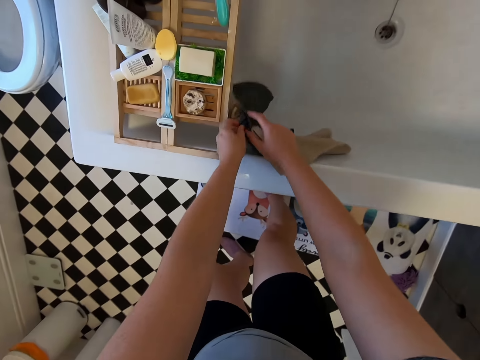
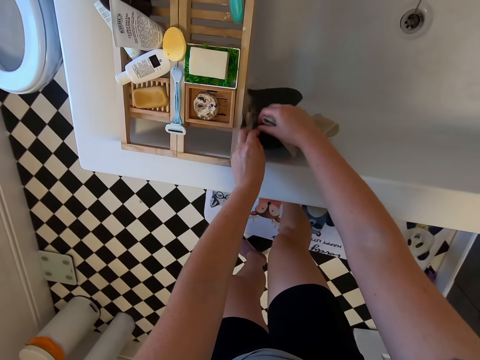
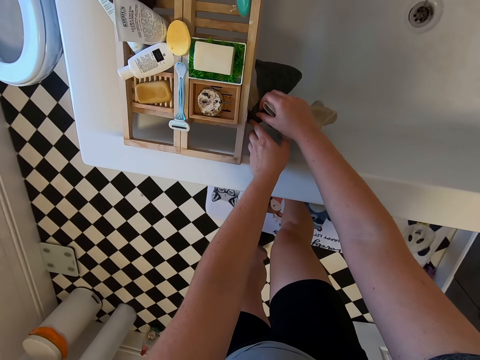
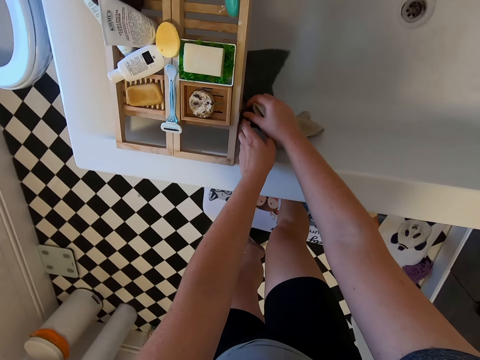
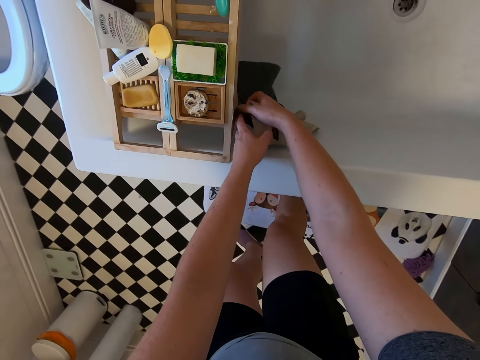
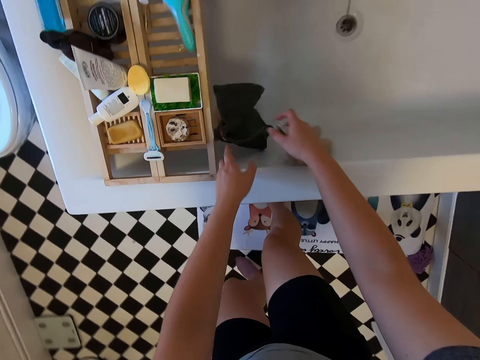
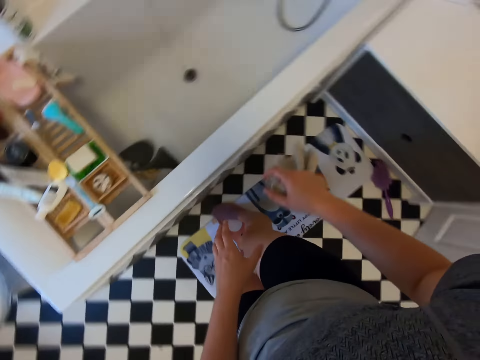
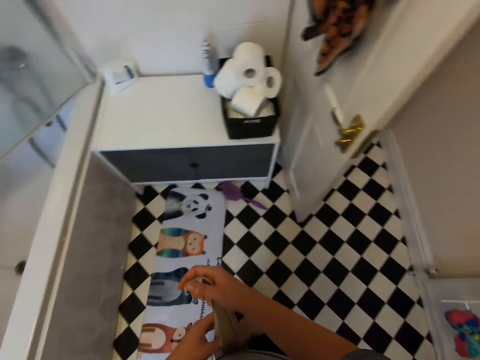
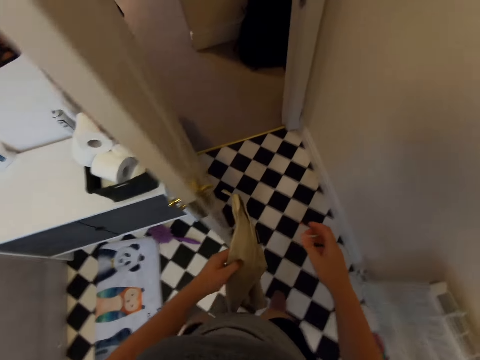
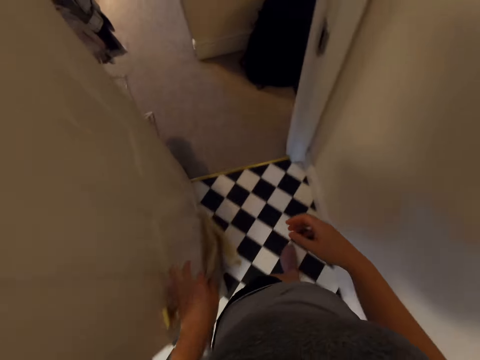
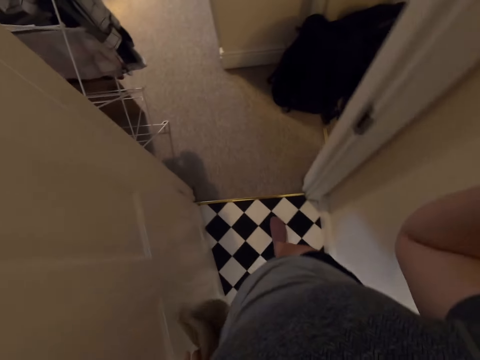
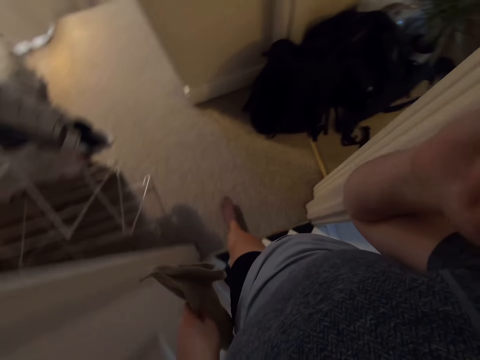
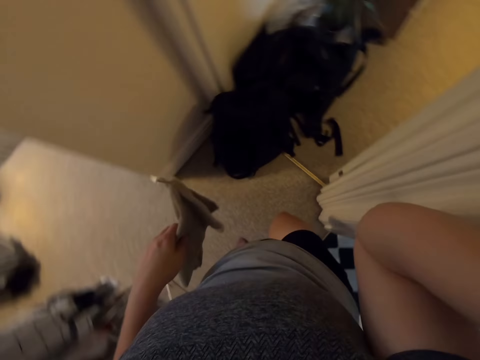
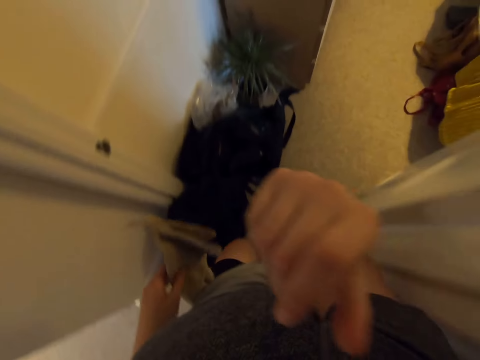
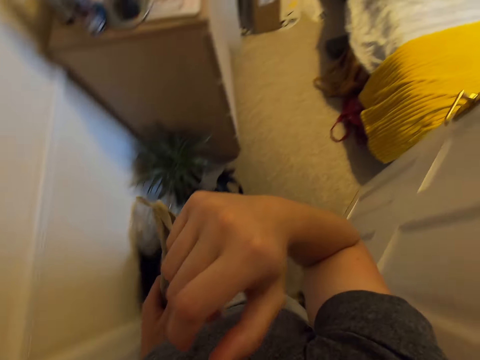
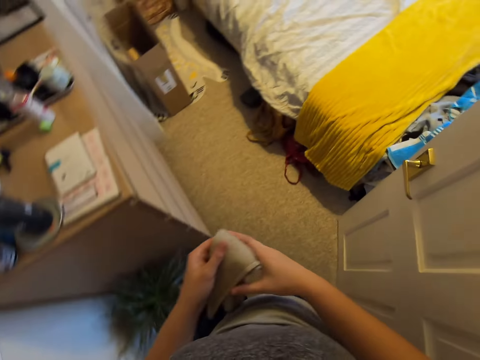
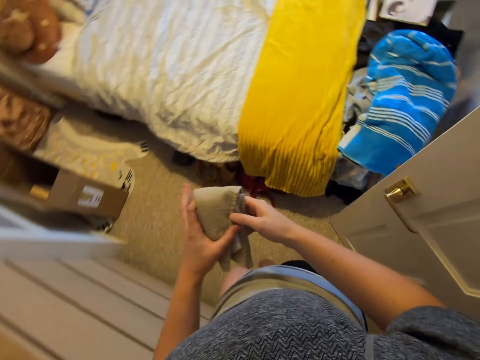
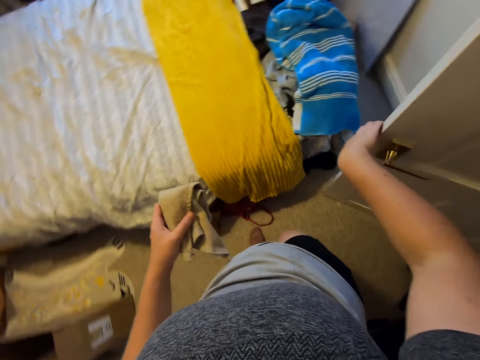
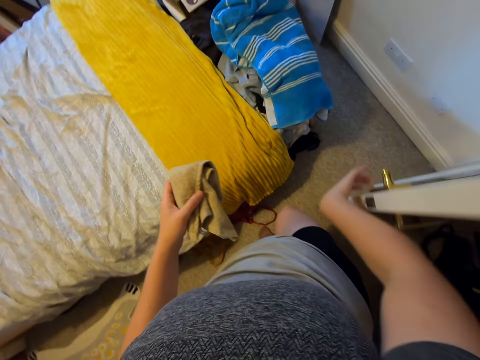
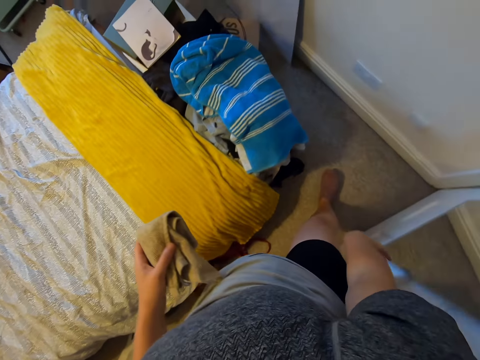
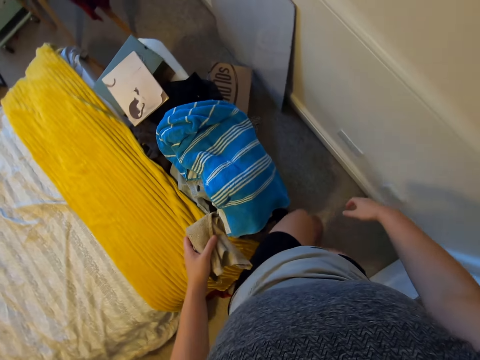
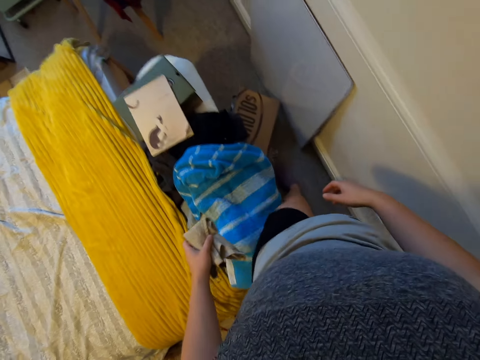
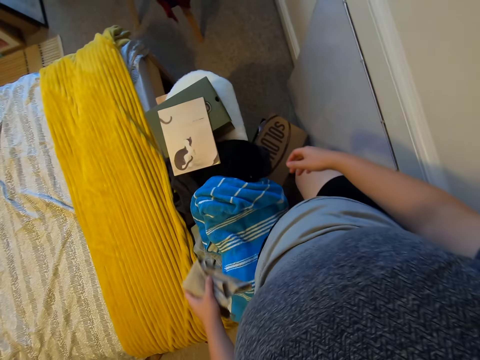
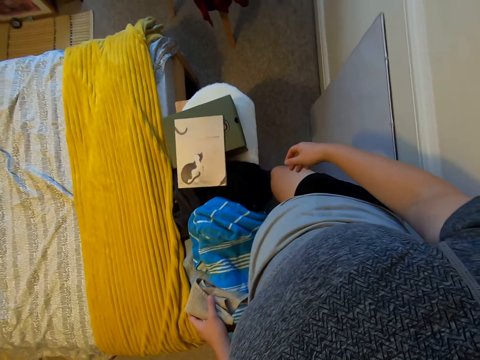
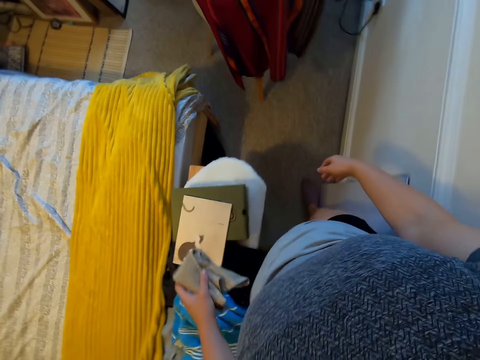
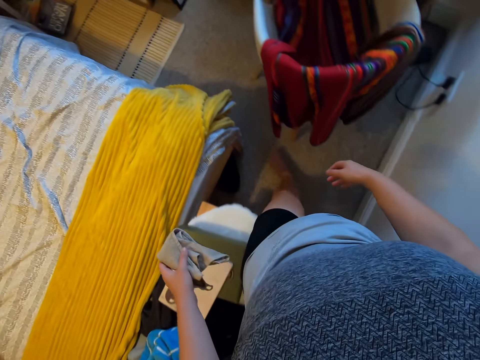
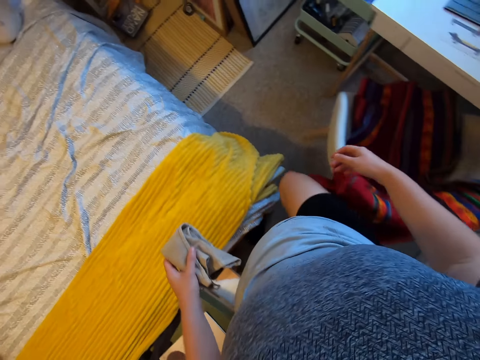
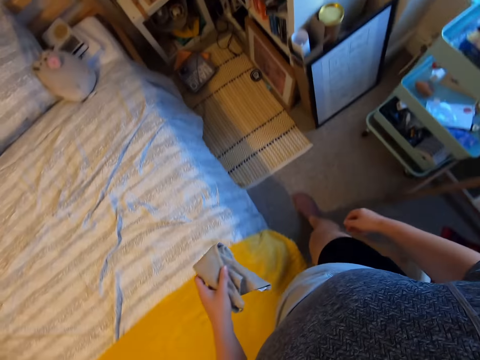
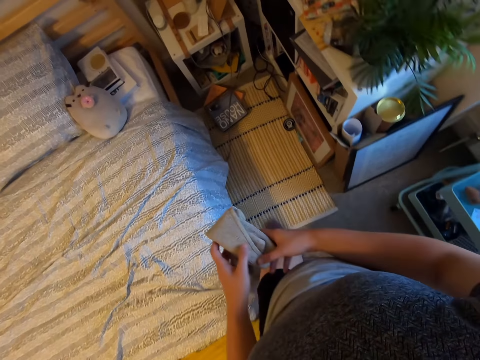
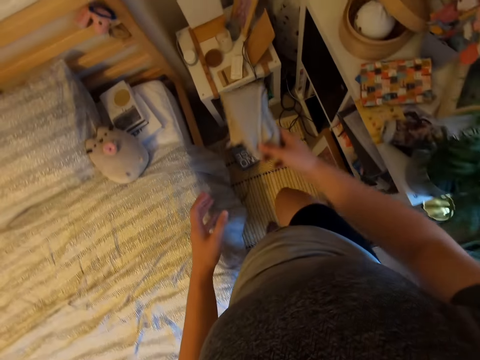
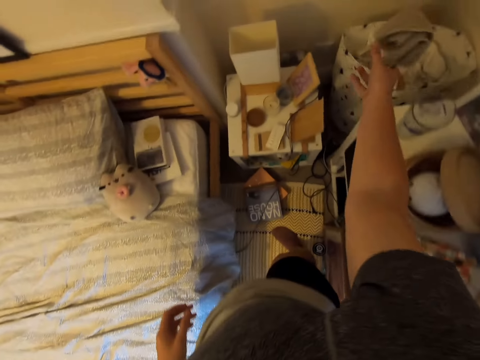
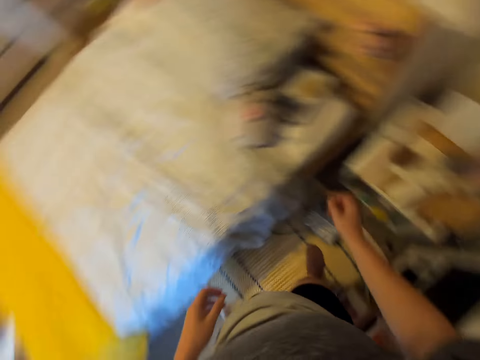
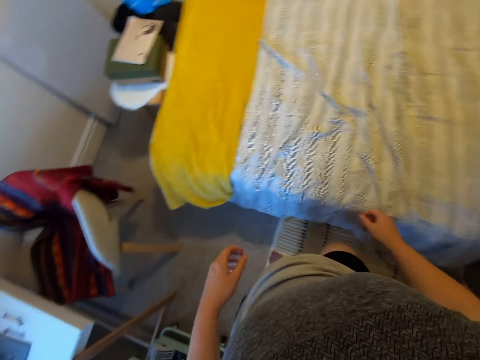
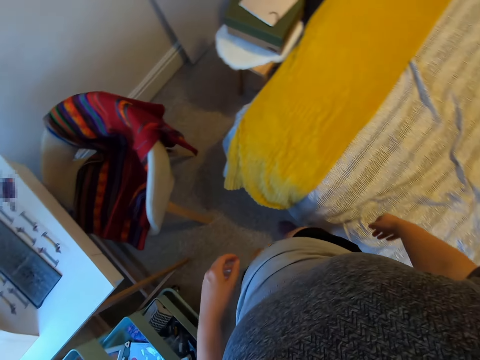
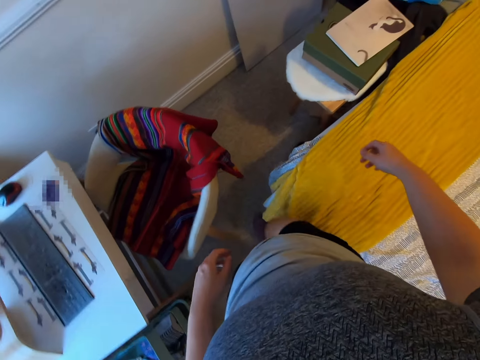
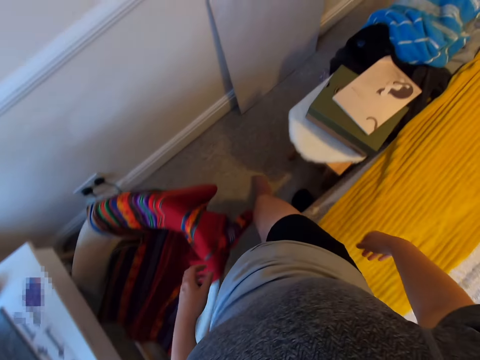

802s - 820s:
The camera wearer puts a hand towel in the bathtub. They turn around. They move towards the bedroom. They turn the lights off. They walk around. They move the door. They walk around. They push a box on the floor under the drawer. They walk around the bedroom. They pick up the hand towel with the other hand. They put the hand towel in a bag. They turn around. They walk around.

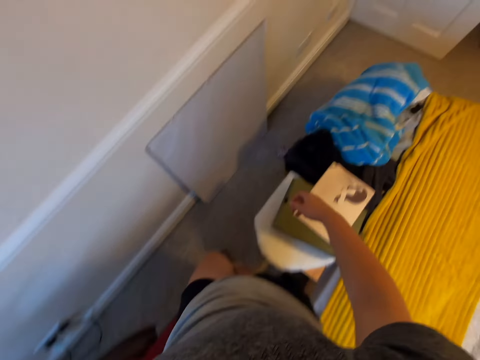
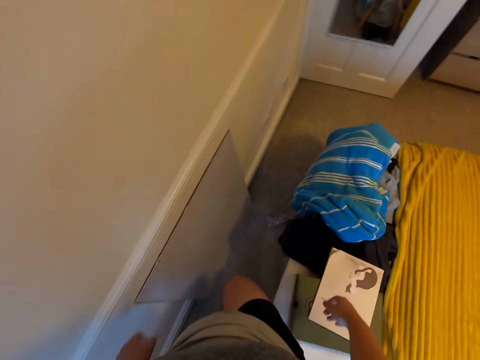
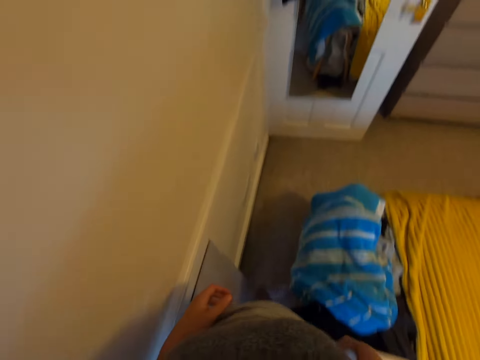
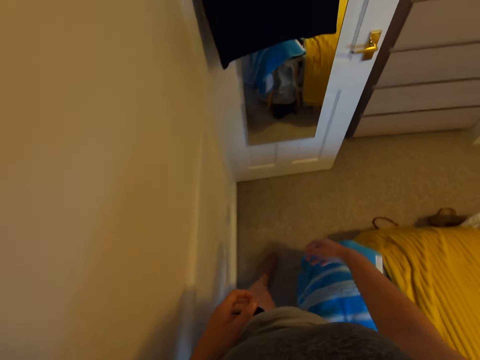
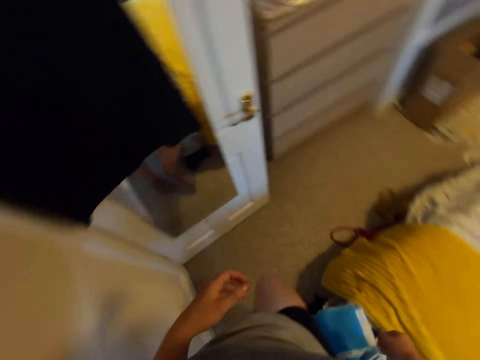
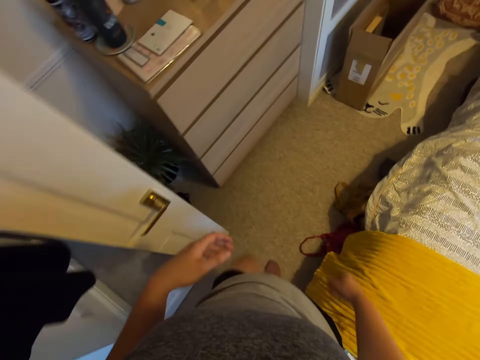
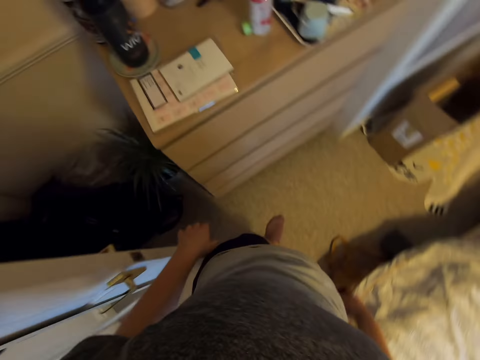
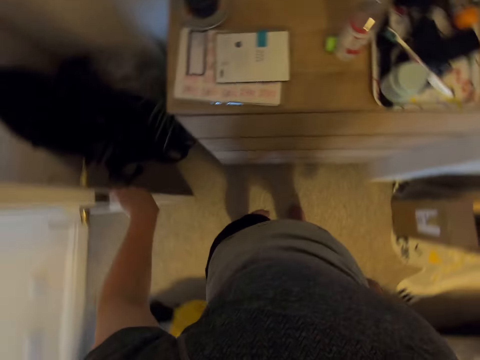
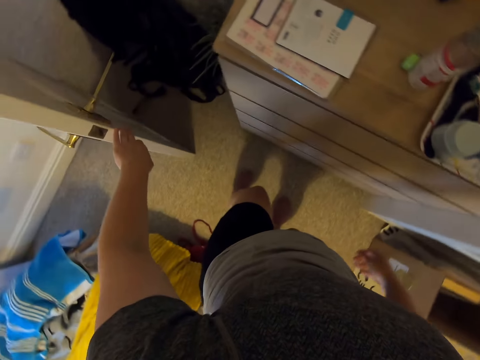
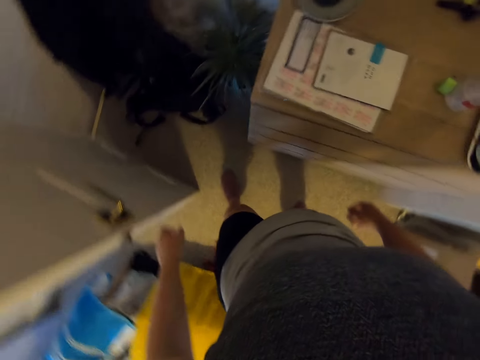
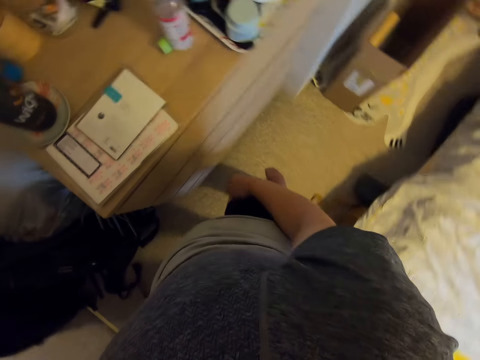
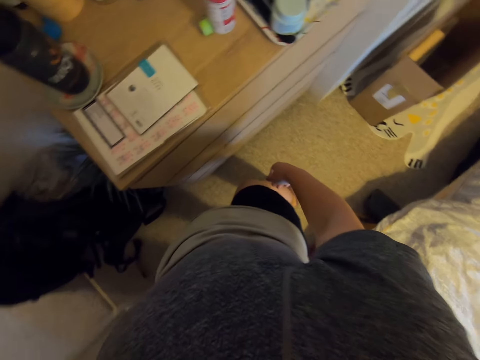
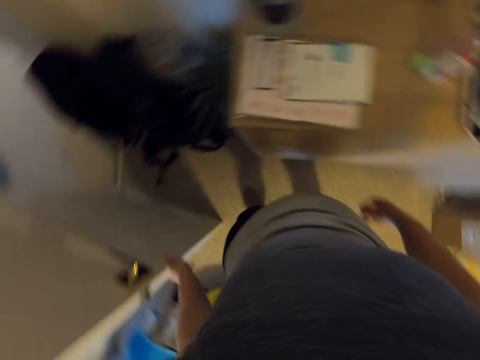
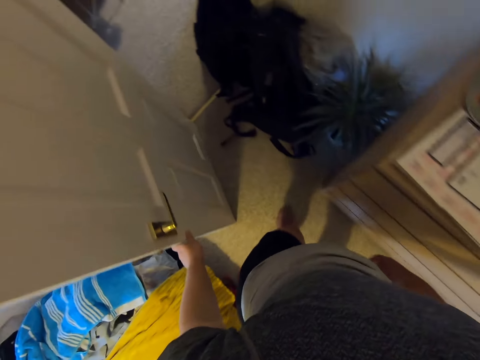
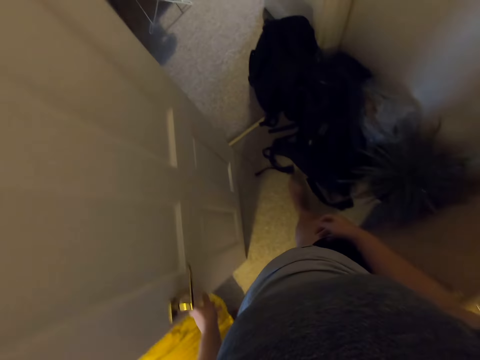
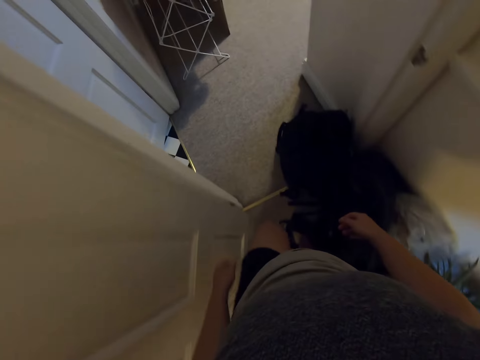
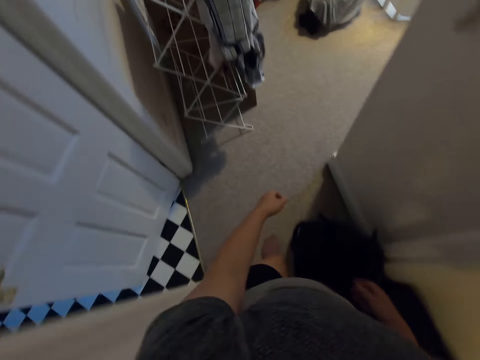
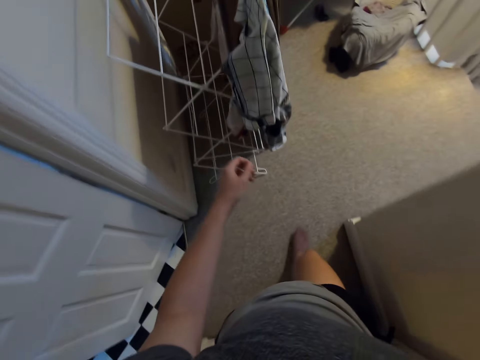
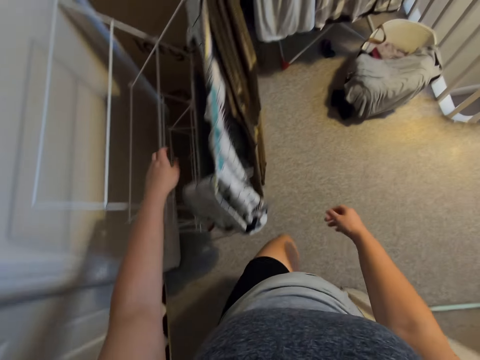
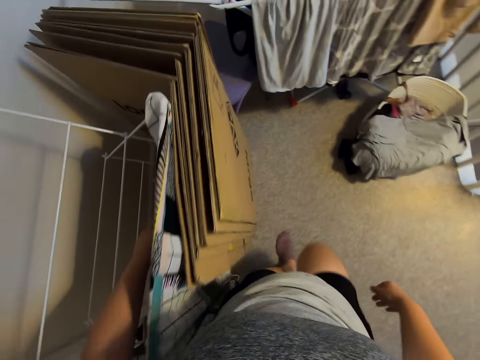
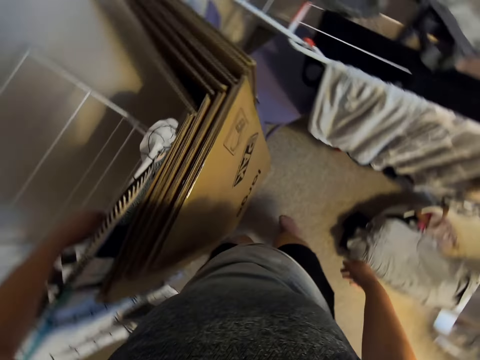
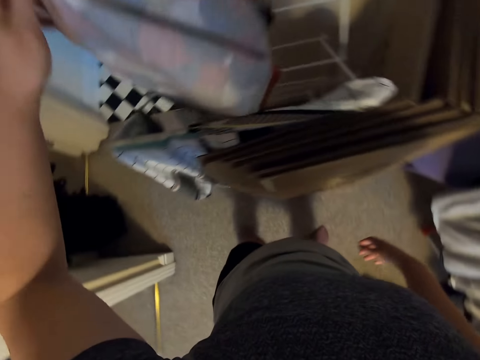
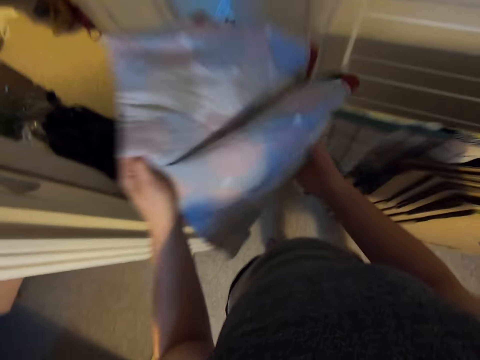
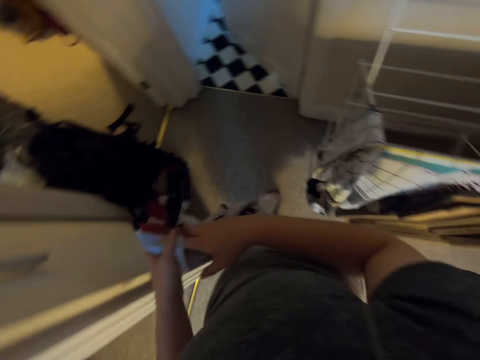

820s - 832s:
The camera wearer walks around the bed. They move the door. They look around. They look around again. They walk around. They pick up a blouse on the stand.
